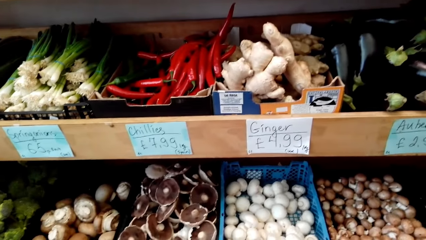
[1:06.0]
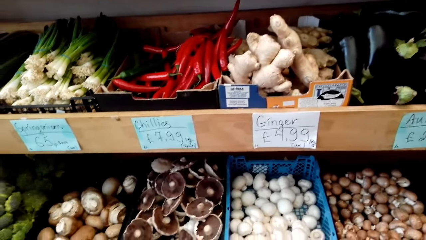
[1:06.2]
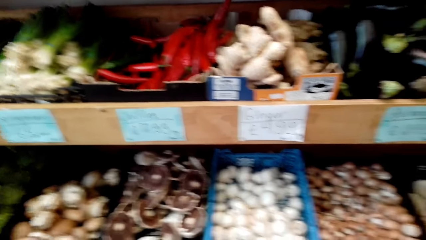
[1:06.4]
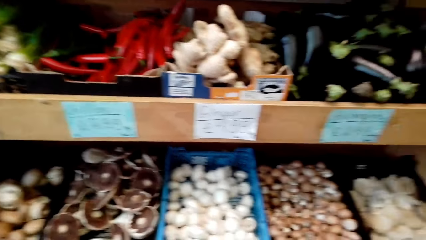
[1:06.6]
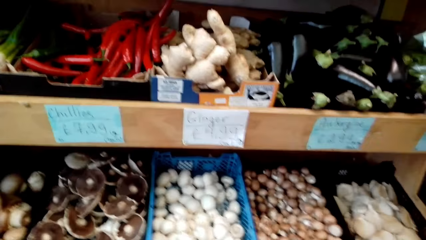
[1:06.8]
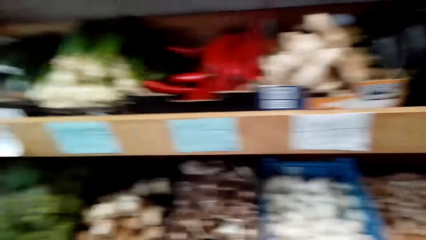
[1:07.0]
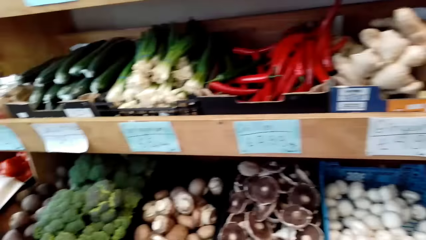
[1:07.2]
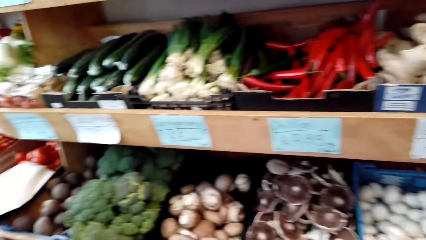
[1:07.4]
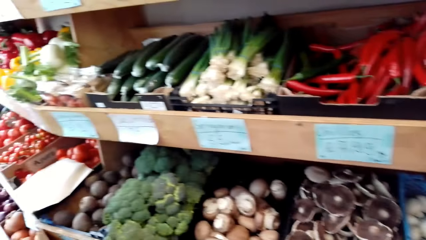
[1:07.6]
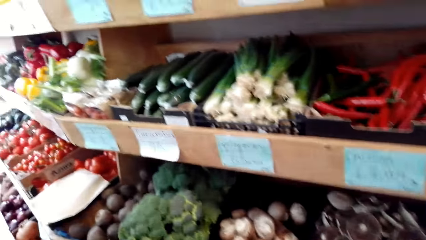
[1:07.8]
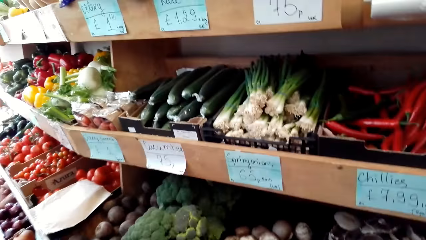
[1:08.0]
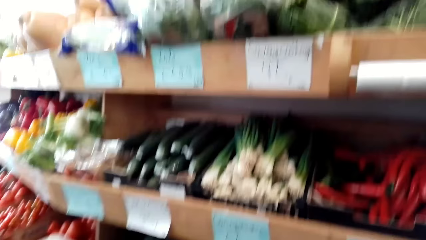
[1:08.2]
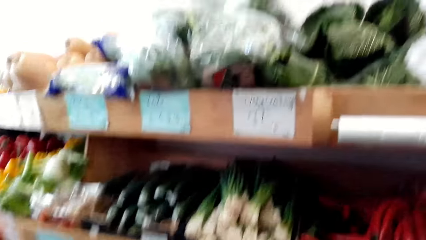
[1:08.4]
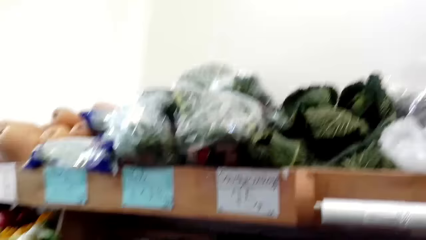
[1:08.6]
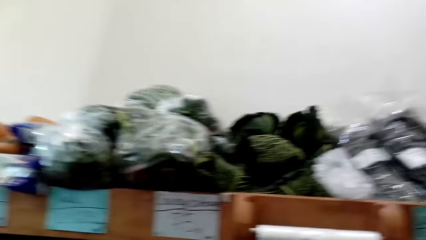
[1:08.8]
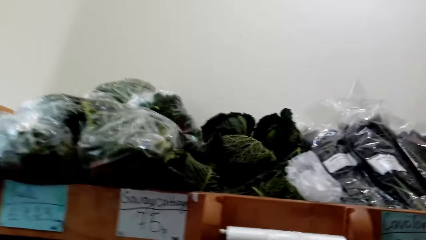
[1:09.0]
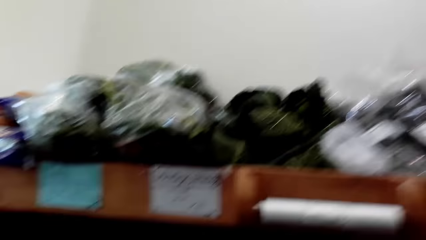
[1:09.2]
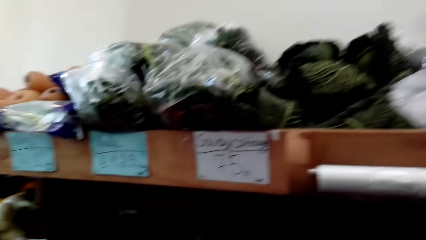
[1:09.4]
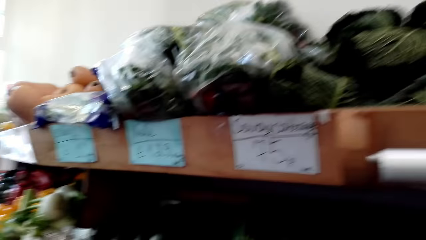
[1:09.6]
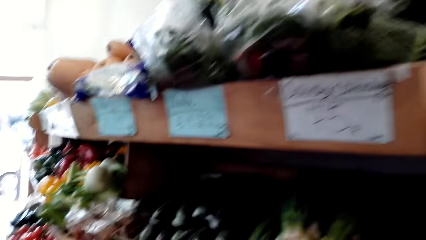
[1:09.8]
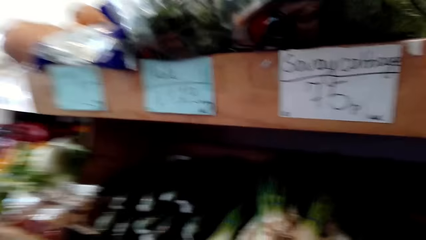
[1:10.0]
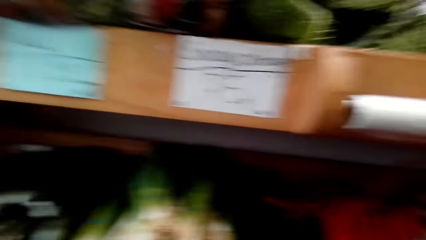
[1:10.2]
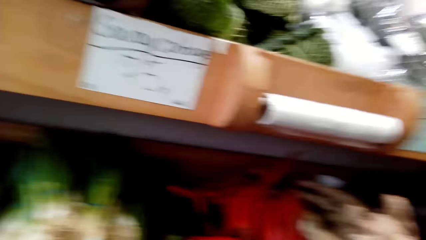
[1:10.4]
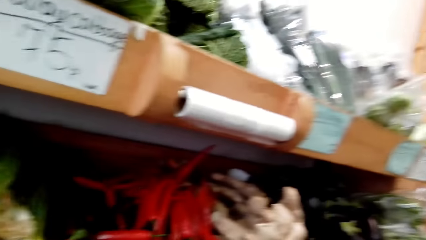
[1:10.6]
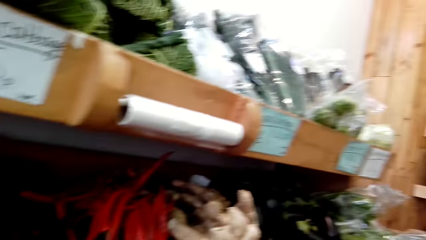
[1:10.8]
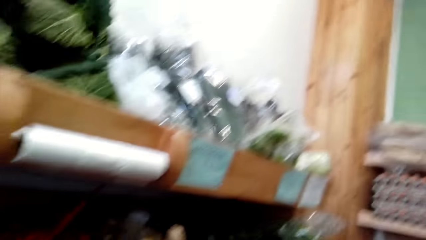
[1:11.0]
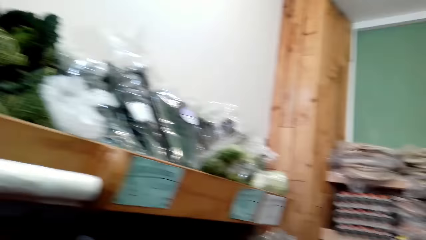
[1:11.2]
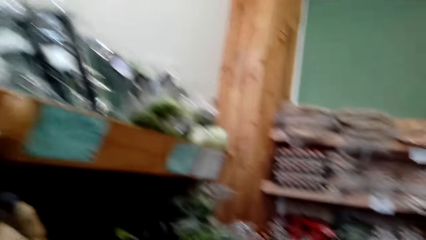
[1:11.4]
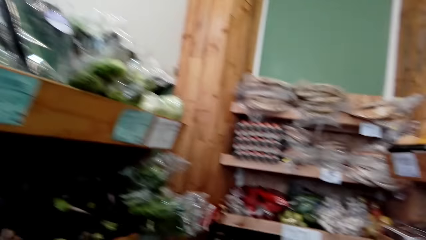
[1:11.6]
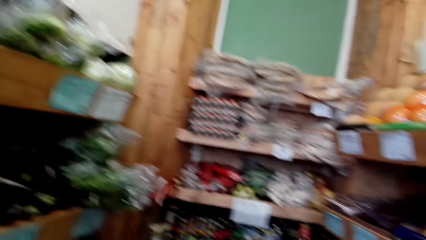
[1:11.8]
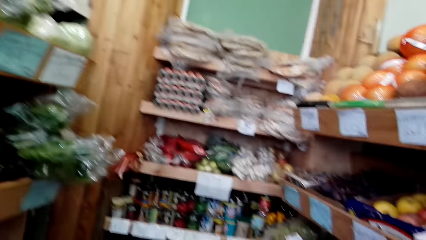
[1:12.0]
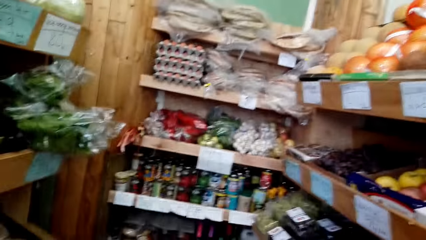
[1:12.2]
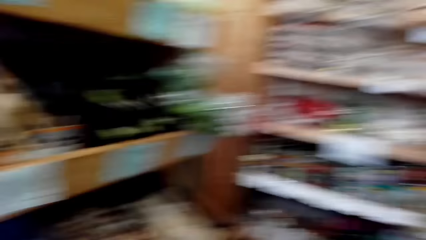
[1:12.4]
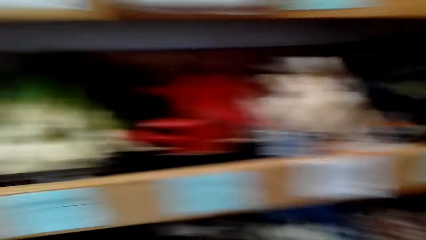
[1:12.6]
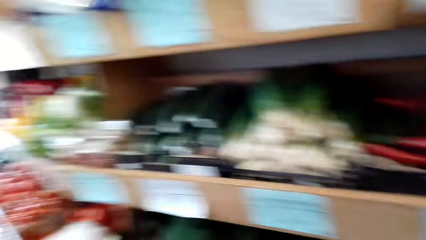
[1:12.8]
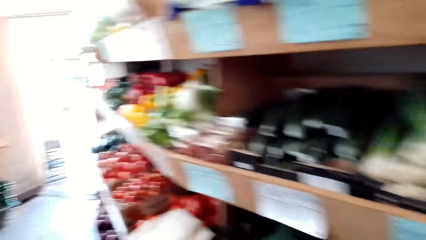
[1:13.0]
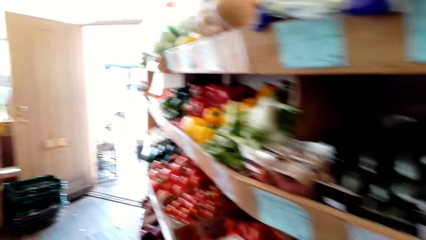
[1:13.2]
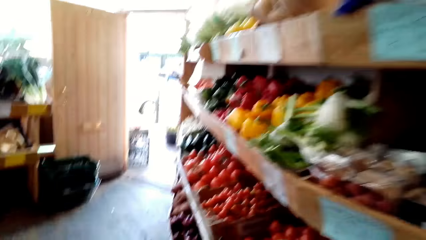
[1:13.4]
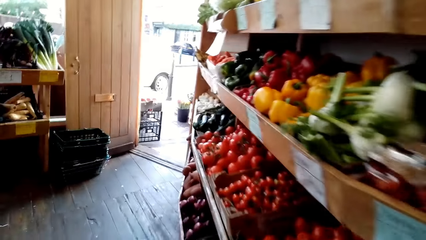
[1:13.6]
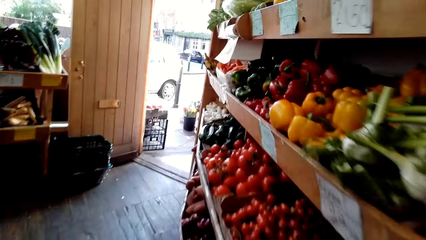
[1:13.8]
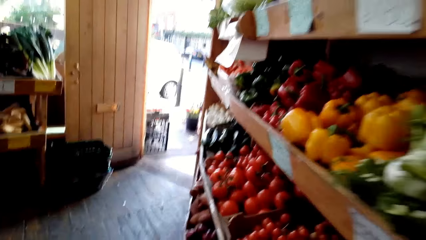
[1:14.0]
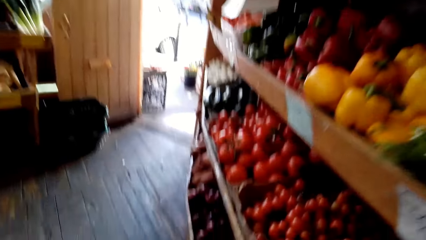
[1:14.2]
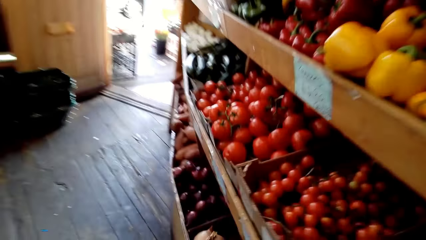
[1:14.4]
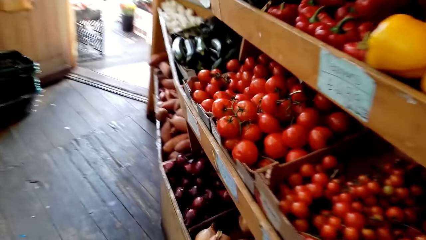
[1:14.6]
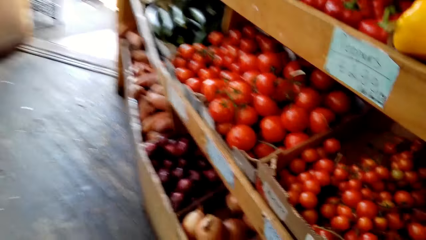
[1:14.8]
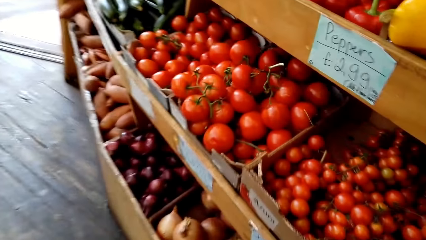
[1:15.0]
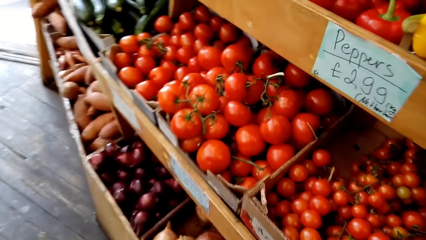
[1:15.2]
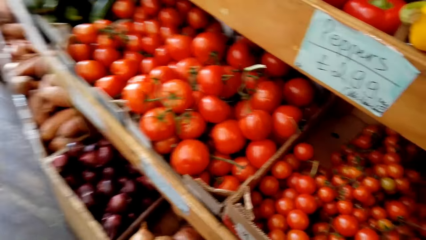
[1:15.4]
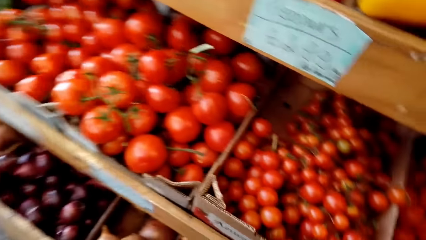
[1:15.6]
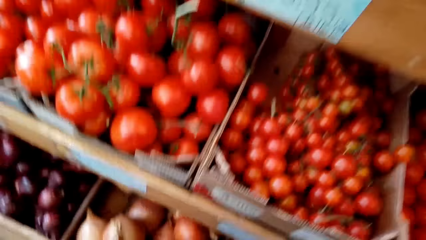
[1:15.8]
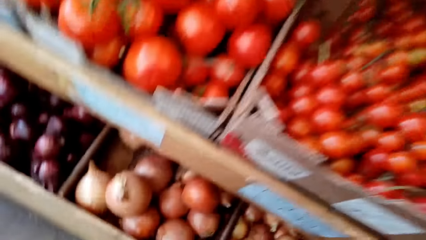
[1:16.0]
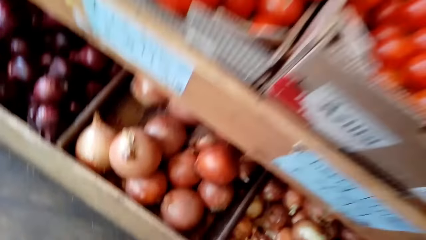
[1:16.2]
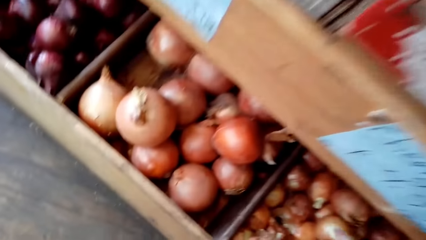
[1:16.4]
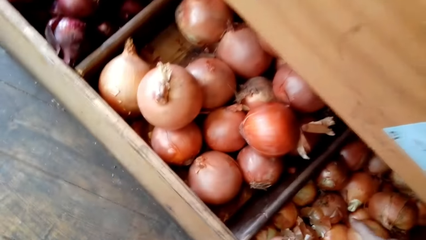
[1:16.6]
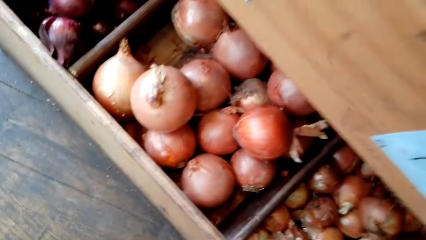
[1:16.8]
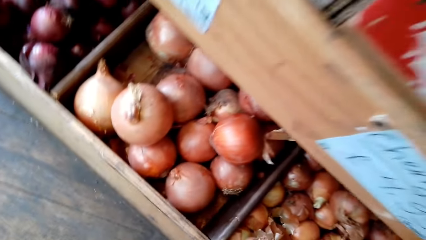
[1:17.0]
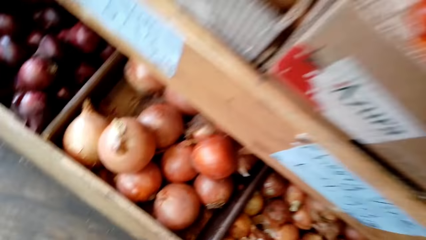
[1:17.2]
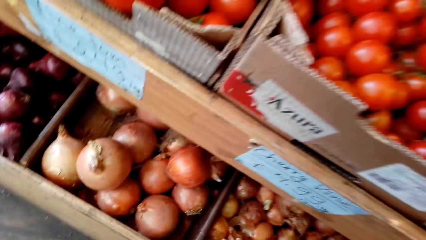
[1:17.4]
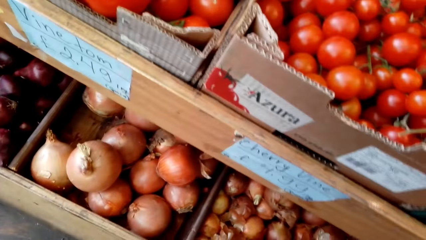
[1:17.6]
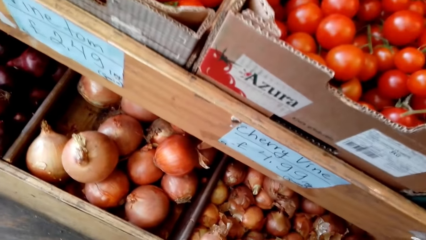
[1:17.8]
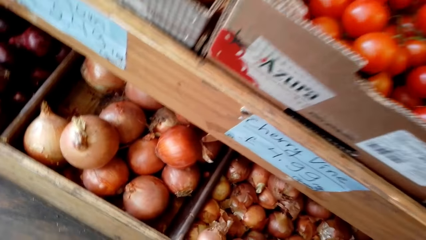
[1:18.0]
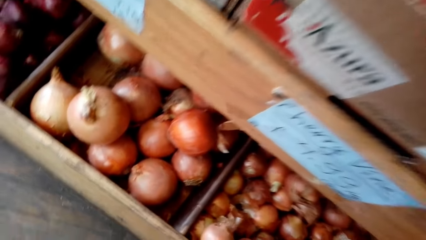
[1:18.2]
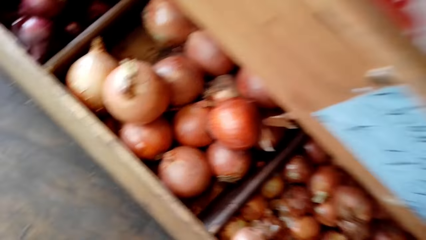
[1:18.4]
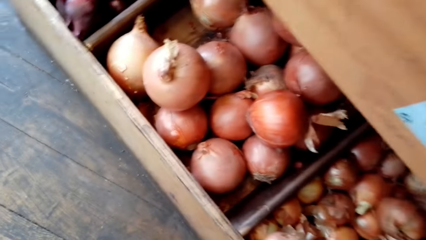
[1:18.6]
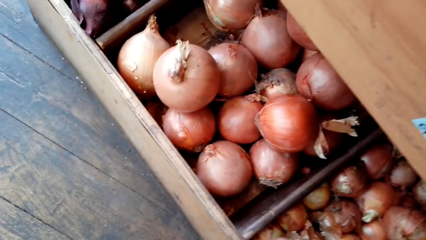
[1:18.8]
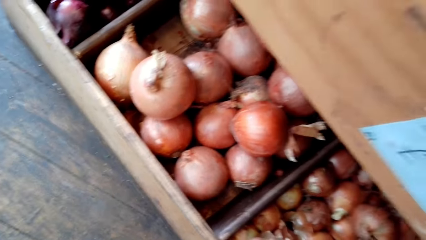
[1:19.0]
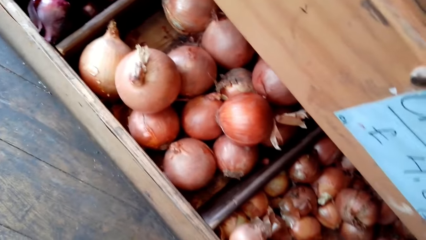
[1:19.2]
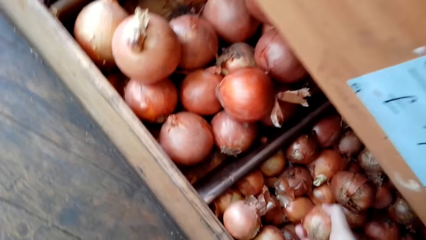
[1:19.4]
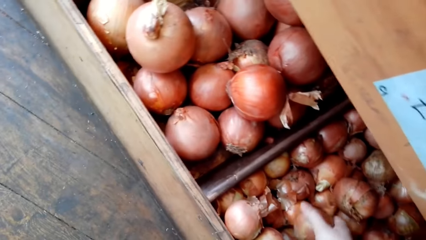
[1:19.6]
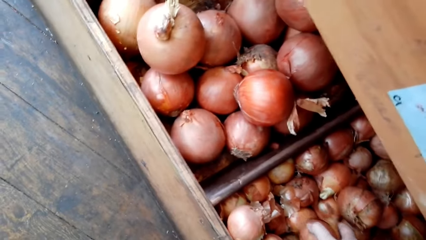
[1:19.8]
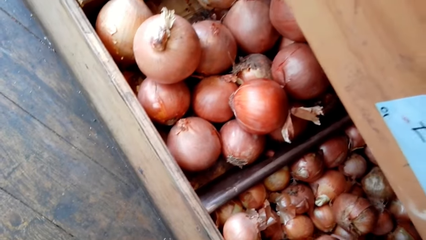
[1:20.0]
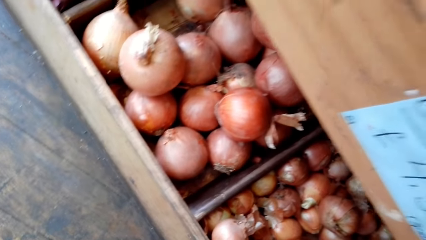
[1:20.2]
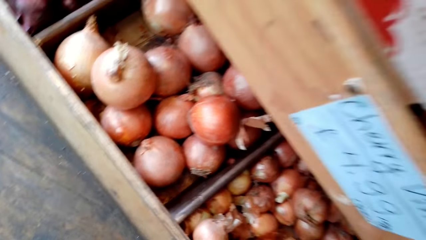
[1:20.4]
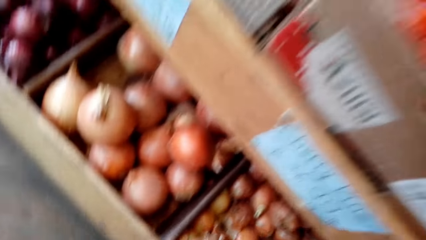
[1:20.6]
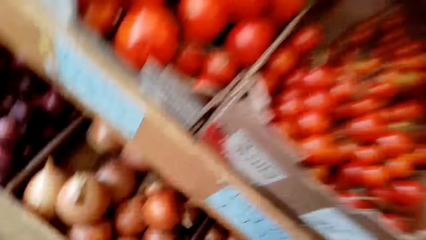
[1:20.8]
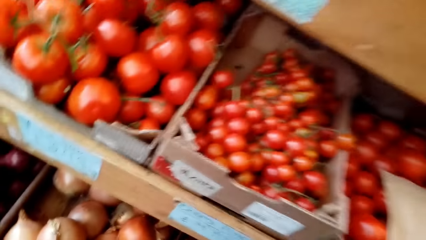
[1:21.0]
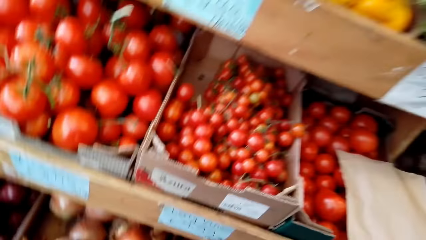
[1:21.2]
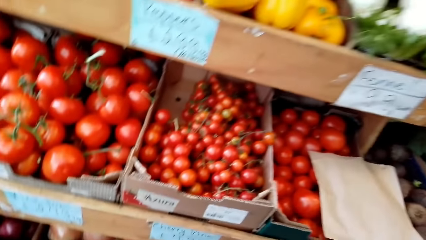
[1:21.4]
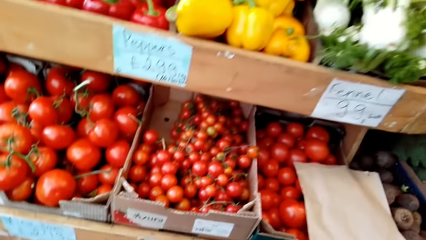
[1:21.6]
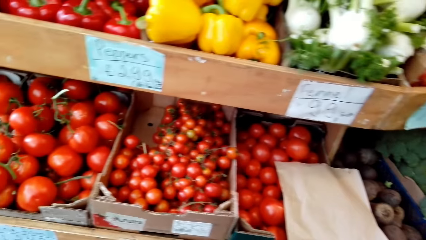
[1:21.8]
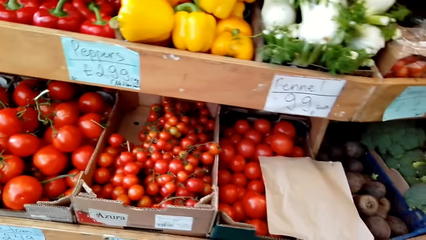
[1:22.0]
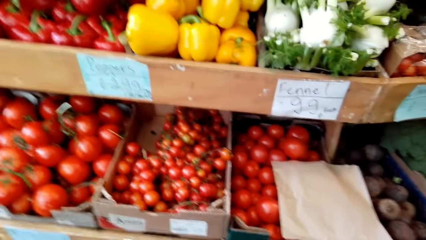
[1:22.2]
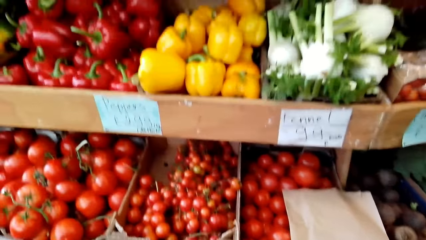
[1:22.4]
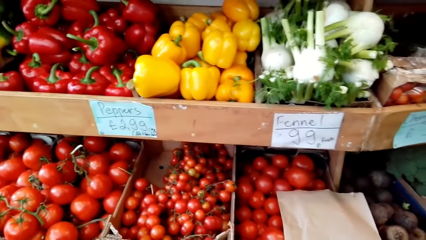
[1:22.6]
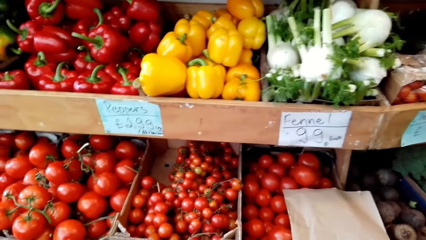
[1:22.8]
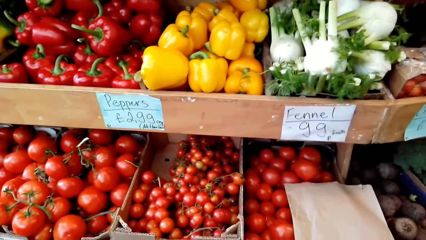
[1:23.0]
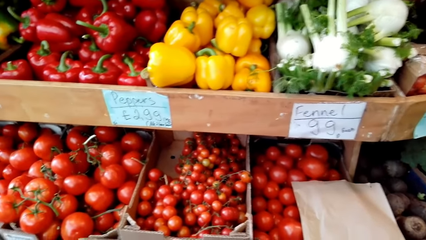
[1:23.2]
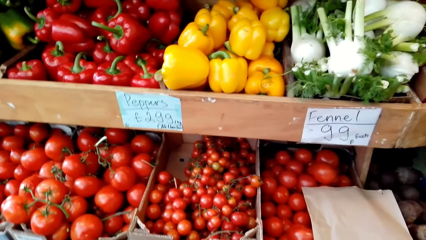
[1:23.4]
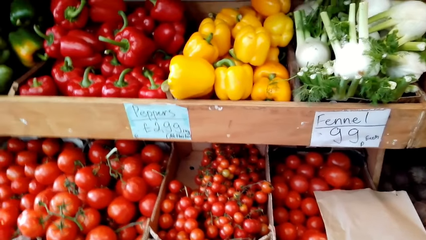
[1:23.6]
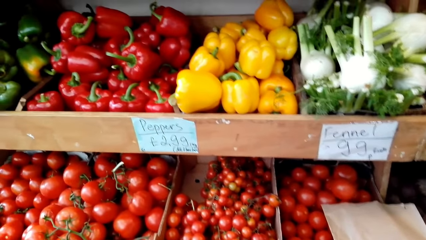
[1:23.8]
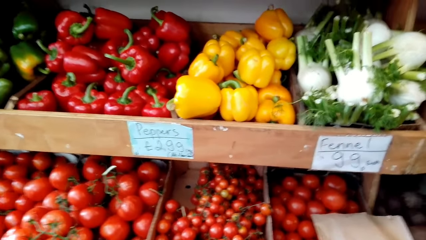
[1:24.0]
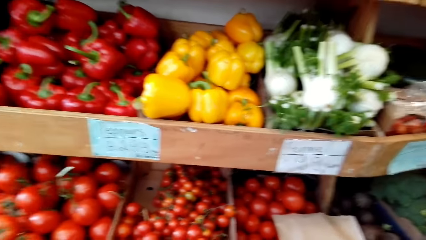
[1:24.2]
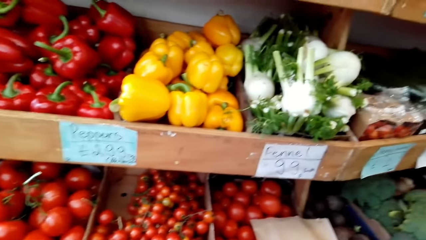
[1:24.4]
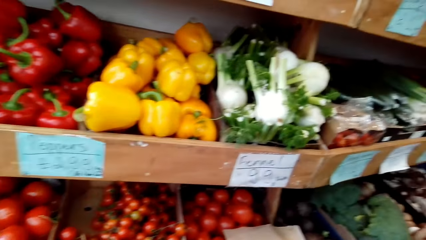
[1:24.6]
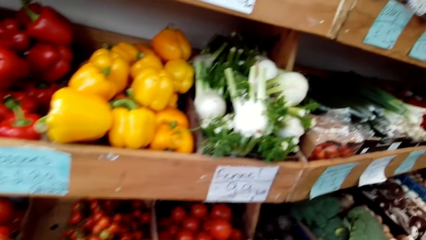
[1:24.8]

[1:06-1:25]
The camera wearer walks around. They pick onions from the shelf.
